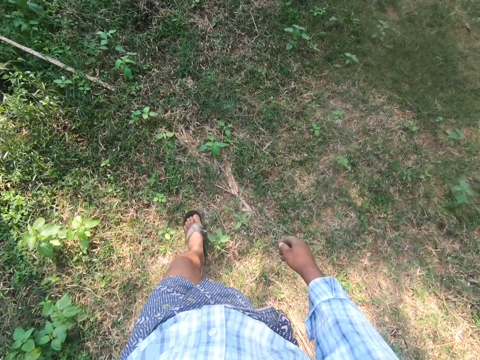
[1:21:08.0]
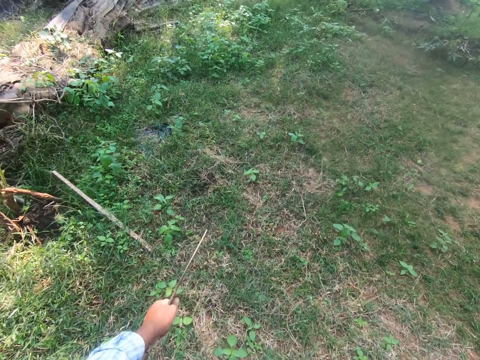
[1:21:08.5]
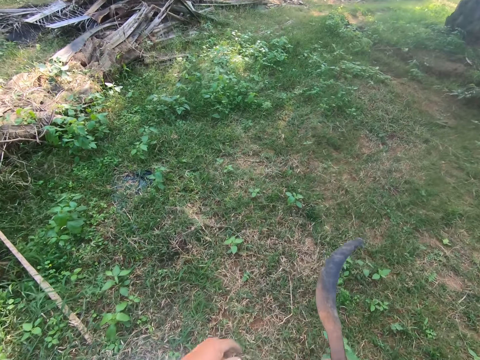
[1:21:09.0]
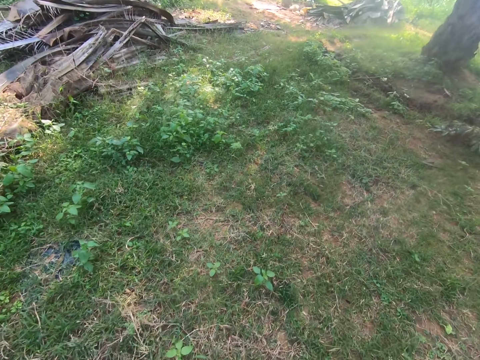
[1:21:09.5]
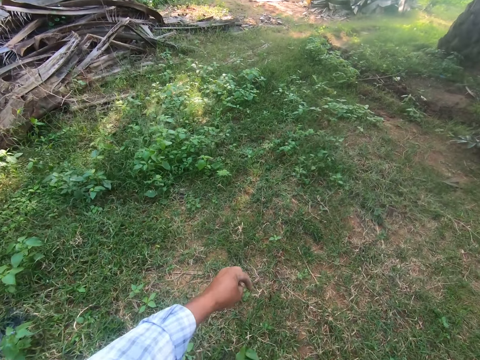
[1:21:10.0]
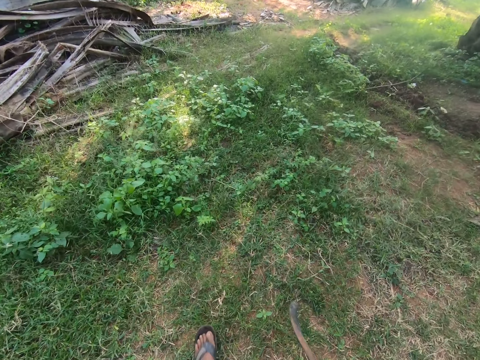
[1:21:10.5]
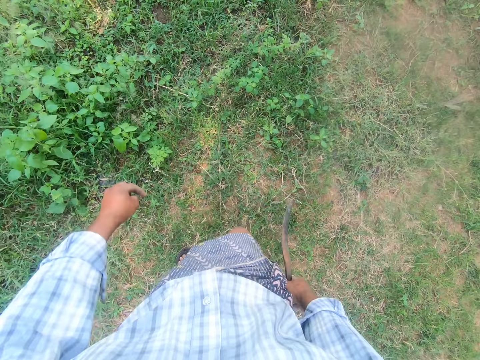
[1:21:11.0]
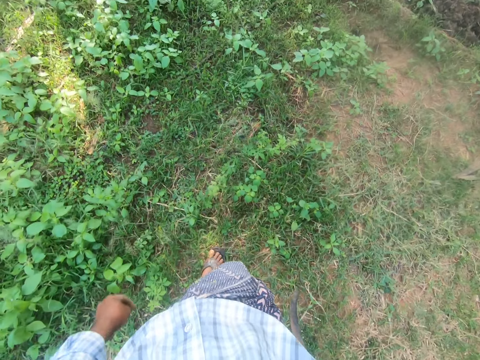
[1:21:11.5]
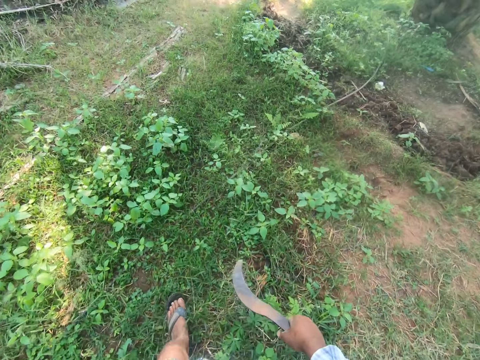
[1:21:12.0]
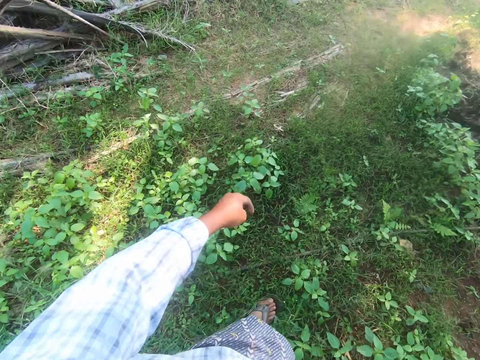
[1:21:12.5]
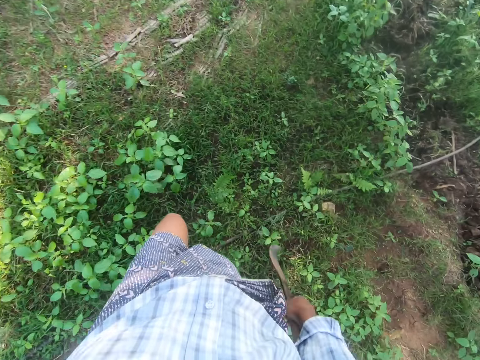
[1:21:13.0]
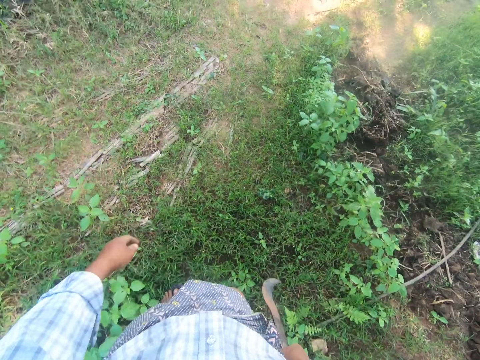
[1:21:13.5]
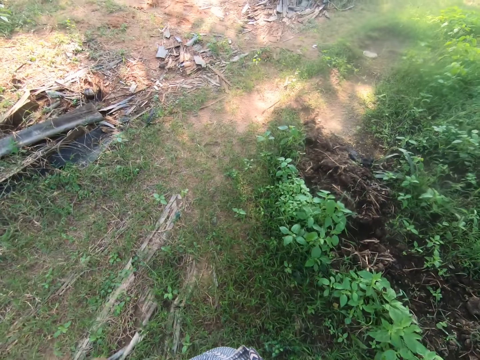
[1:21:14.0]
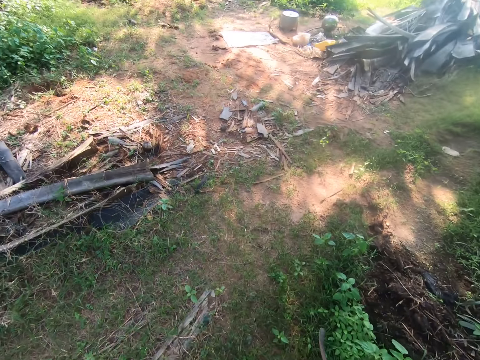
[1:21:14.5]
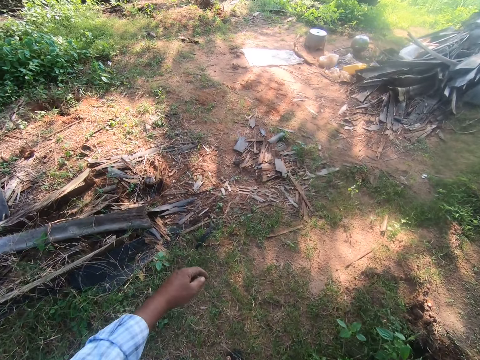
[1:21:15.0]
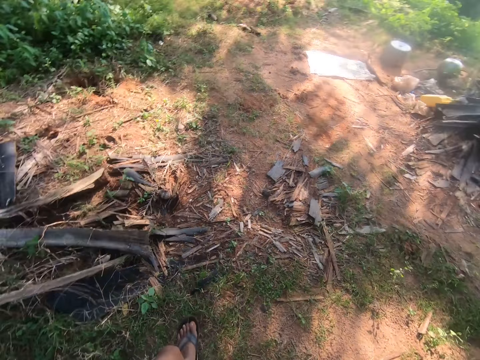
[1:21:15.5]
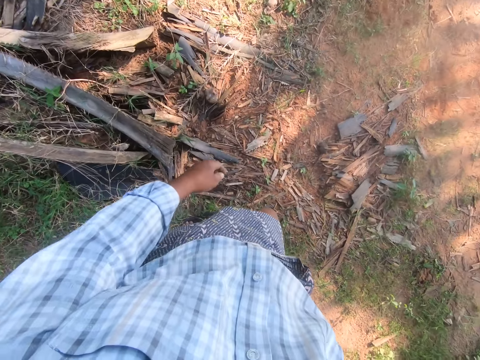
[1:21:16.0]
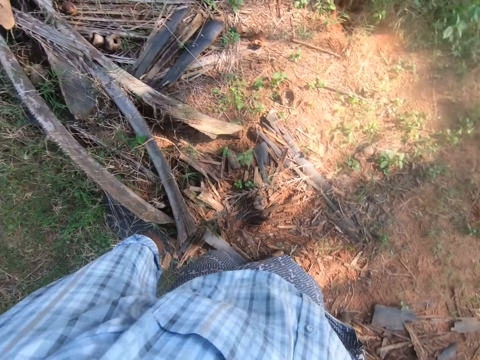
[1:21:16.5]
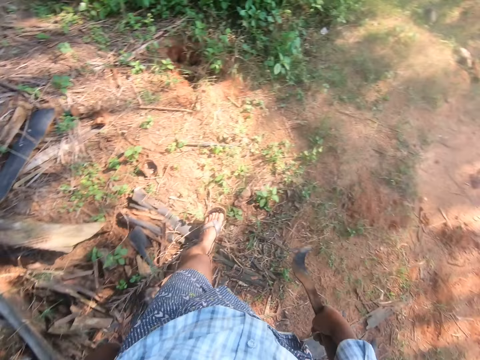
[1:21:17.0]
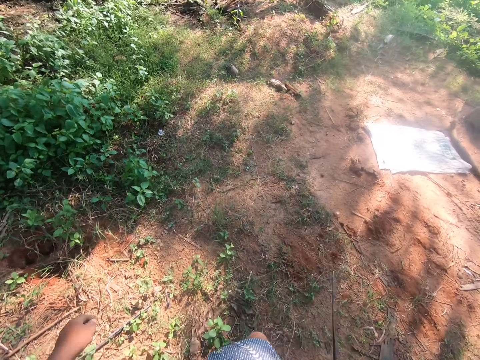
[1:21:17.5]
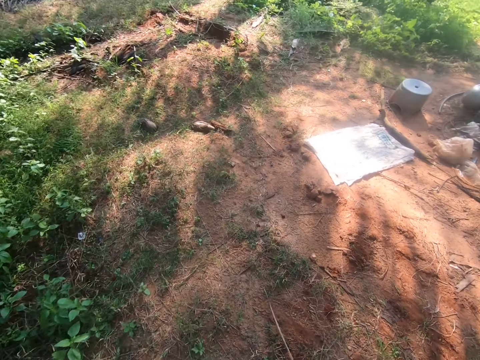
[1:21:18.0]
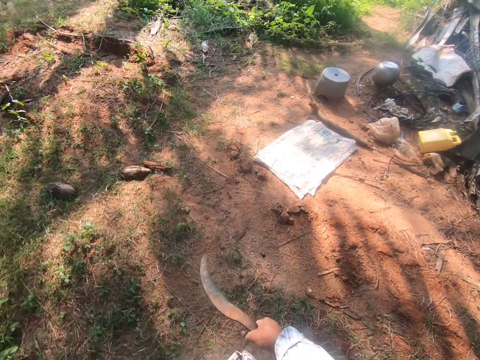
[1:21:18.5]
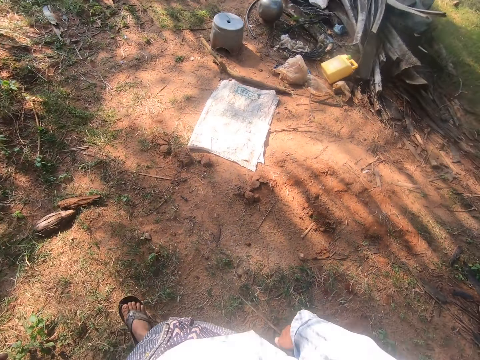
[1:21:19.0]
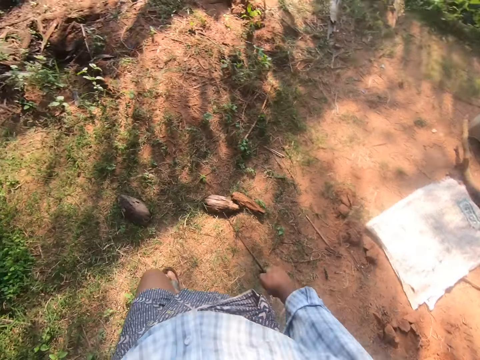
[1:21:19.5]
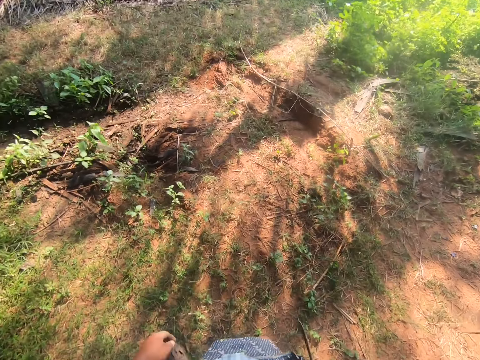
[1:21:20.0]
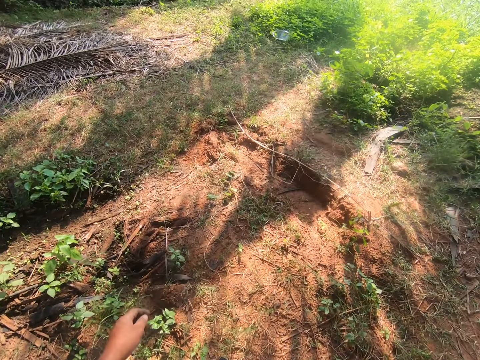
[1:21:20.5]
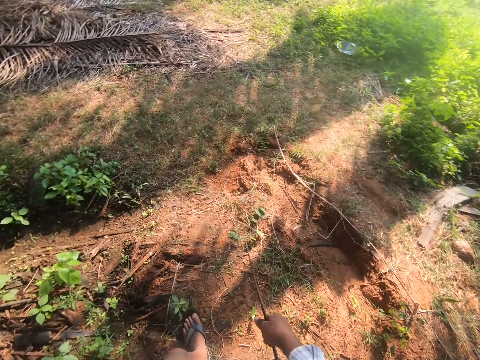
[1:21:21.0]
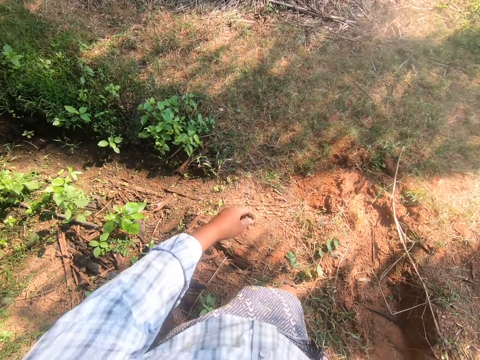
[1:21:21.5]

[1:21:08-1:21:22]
The camera wearer transfers the sickle from his left hand to his right hand.

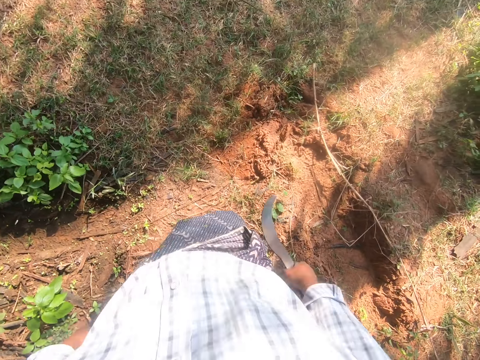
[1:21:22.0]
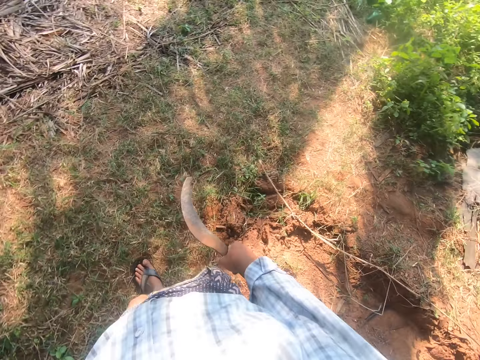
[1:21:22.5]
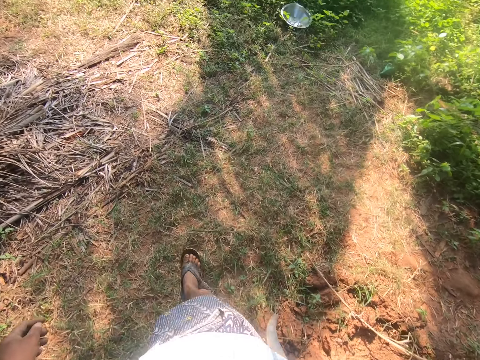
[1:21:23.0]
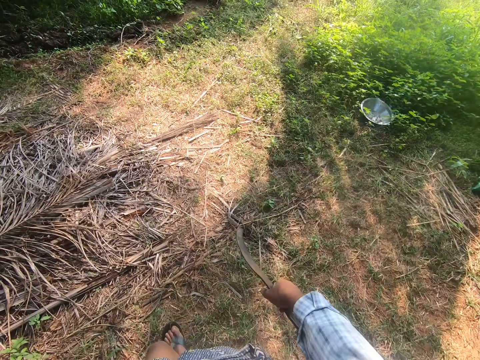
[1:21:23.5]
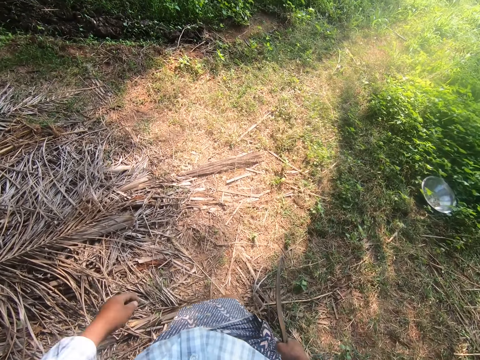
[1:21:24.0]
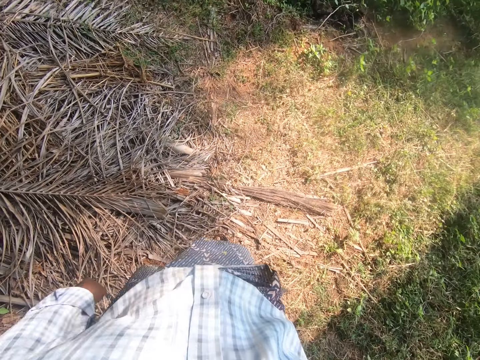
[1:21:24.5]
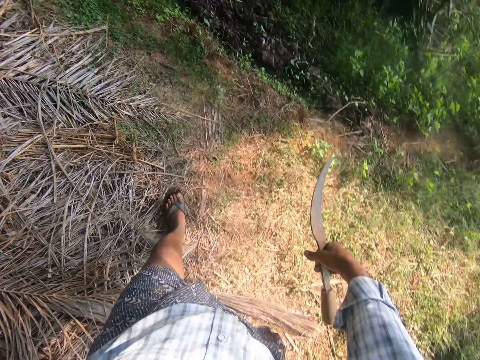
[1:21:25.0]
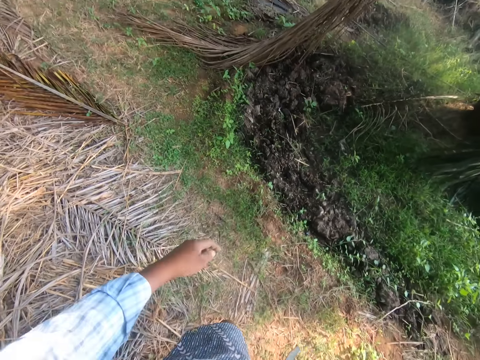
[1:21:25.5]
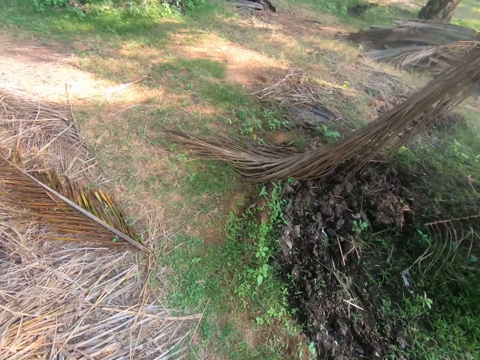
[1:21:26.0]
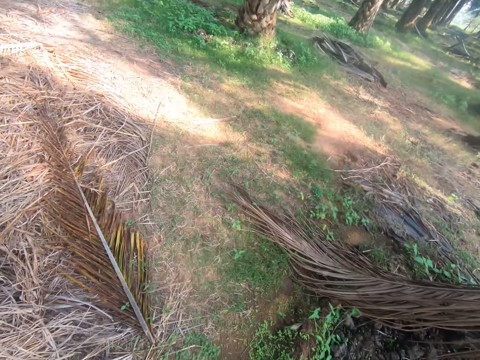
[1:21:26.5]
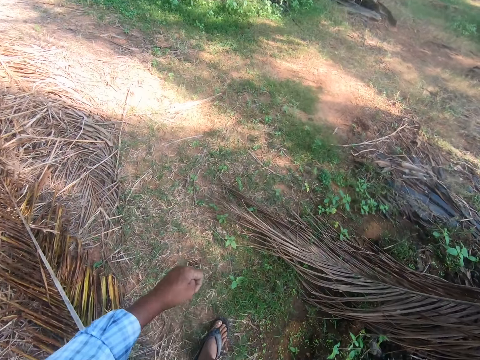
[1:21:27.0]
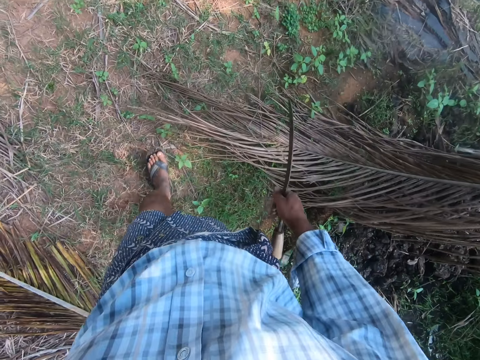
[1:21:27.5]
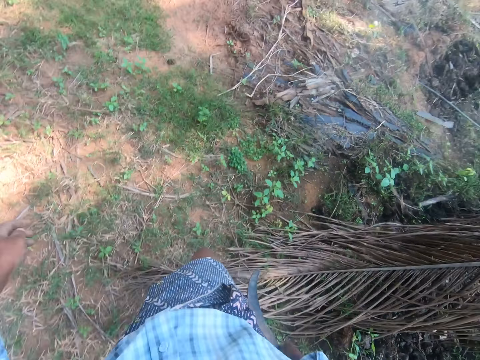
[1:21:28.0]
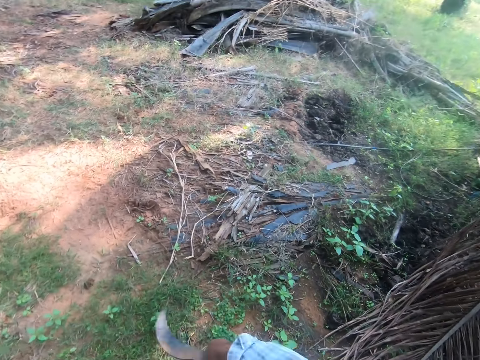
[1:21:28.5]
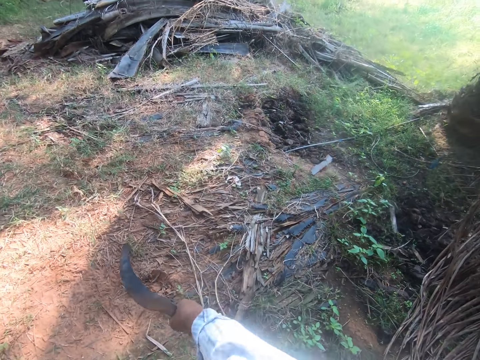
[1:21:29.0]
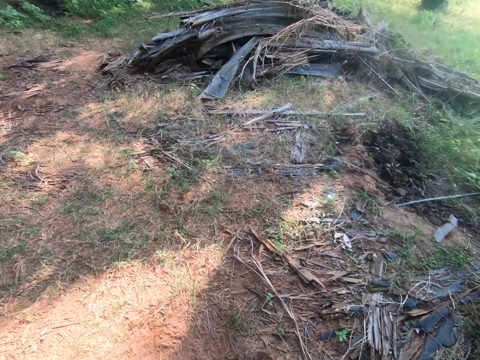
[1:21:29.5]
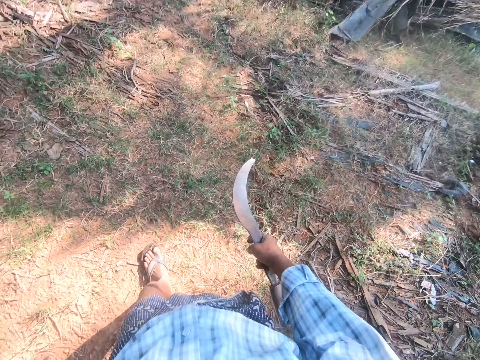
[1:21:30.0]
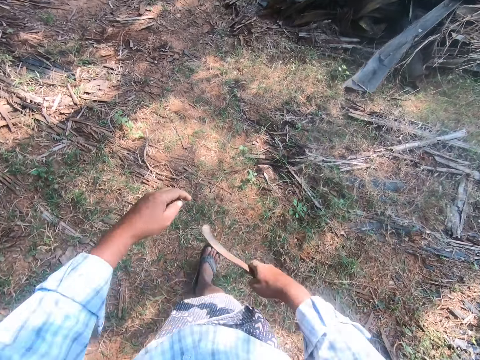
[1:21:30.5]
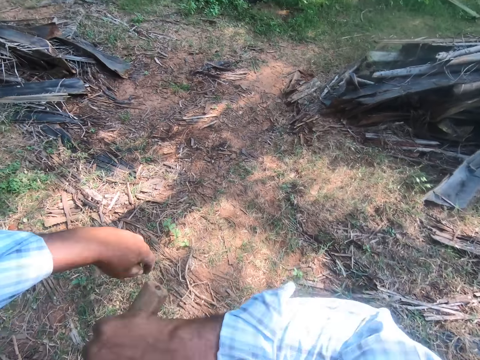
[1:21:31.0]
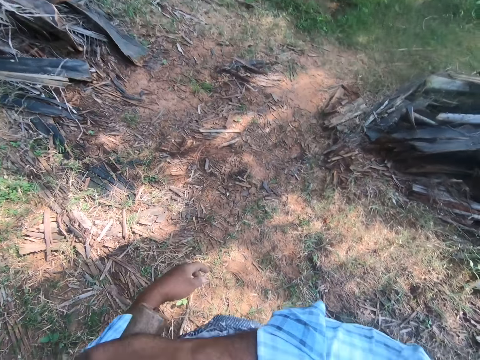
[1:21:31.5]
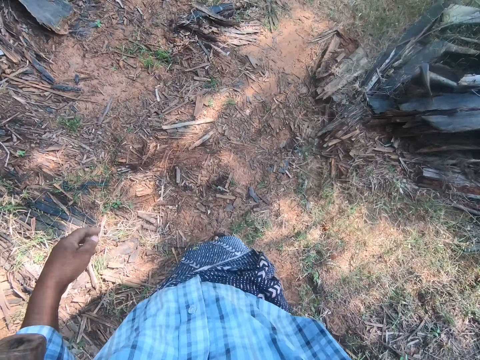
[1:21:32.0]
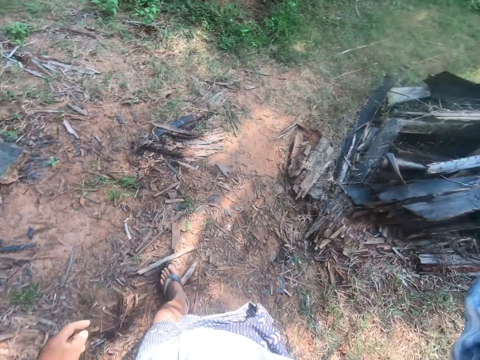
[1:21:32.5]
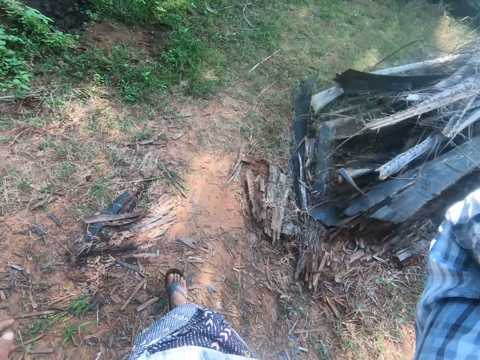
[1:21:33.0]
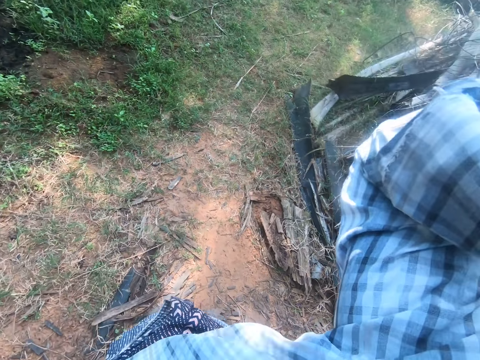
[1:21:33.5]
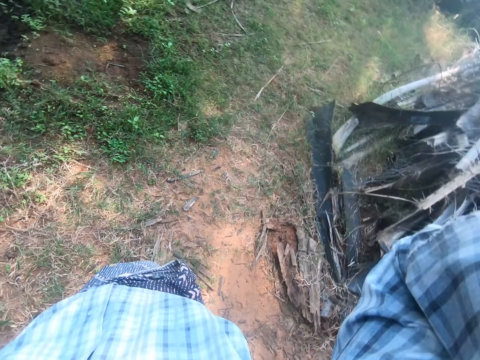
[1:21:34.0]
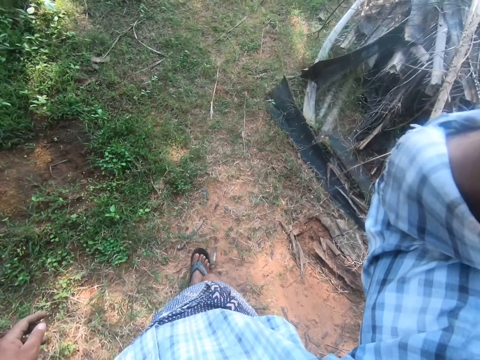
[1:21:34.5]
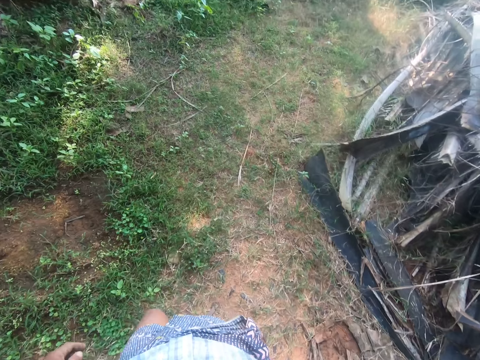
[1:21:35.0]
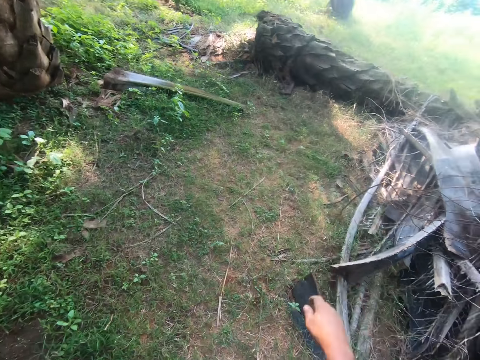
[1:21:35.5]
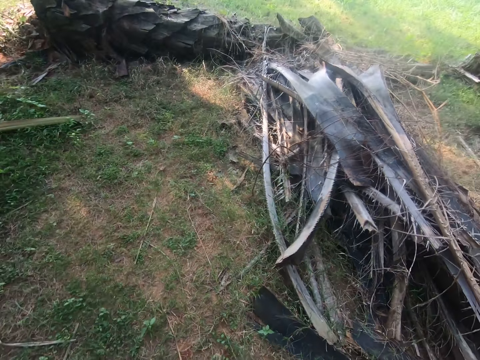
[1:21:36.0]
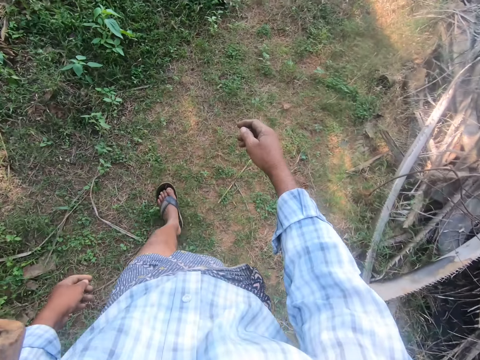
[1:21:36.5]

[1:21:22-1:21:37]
The camera wearer steps on some palm fronds. He puts the sickle under his left armpit. He lifts his right hand up. He adjusts the camera.
